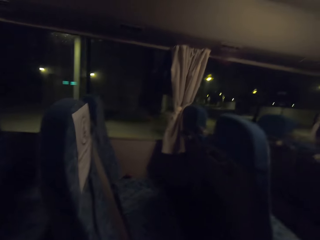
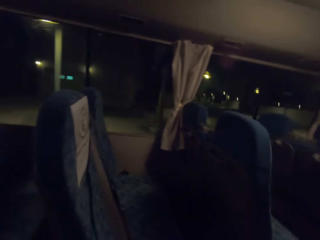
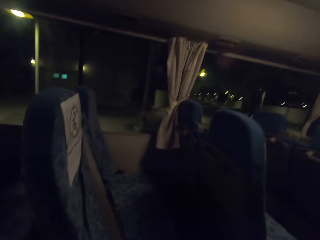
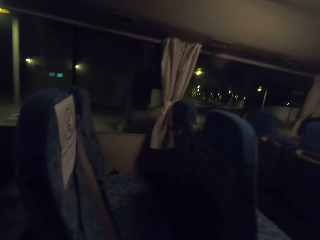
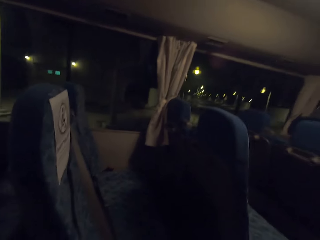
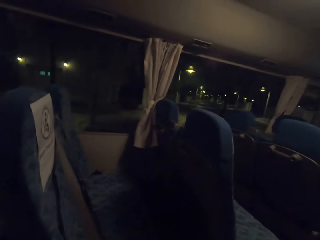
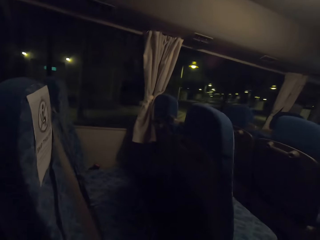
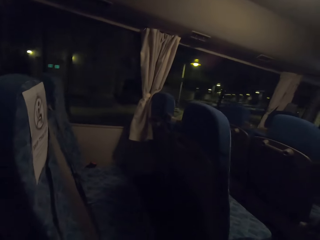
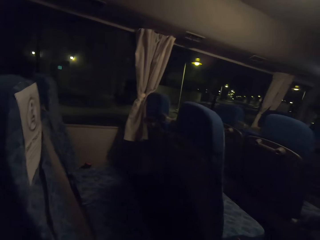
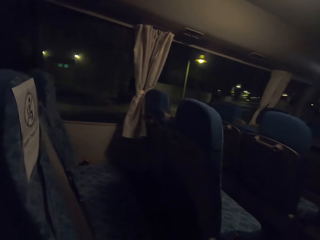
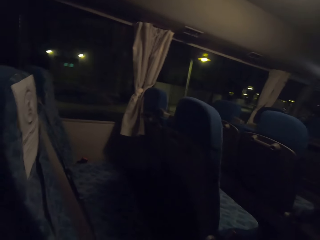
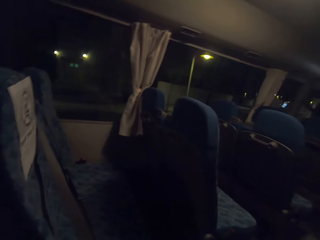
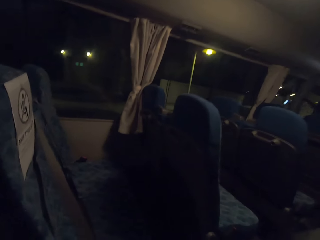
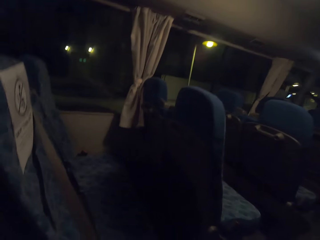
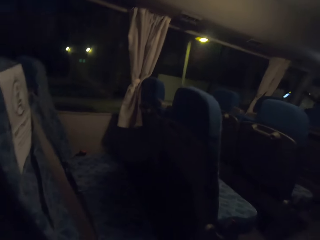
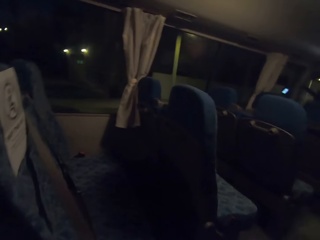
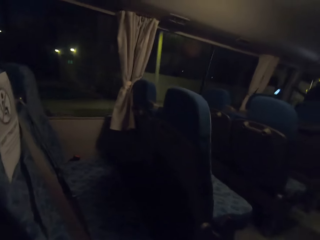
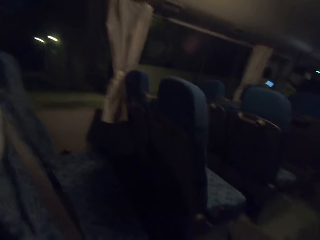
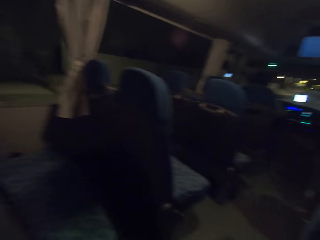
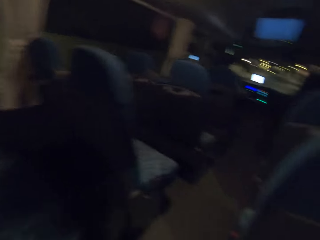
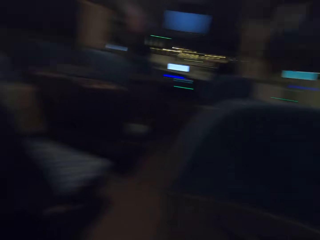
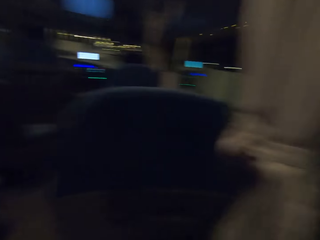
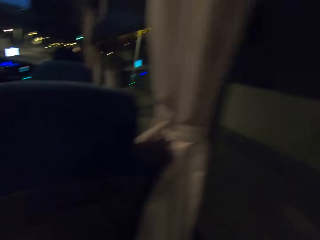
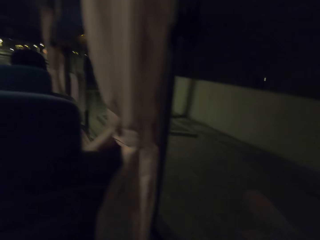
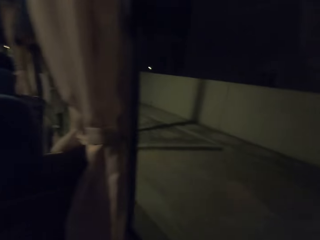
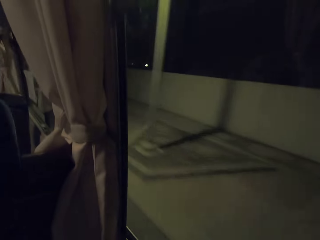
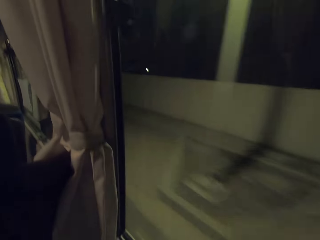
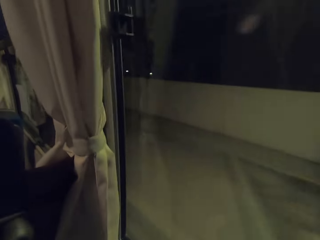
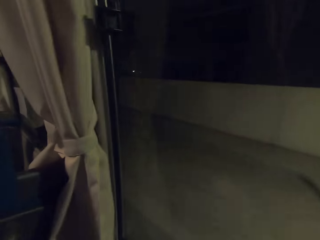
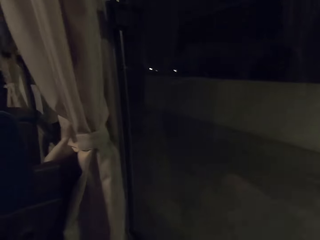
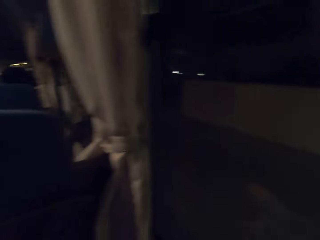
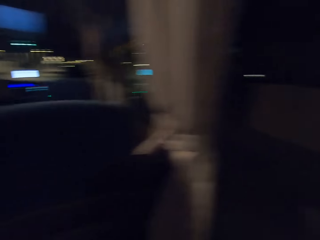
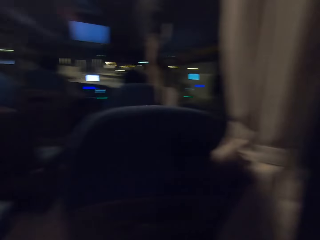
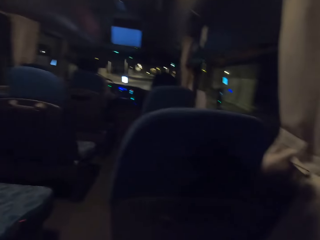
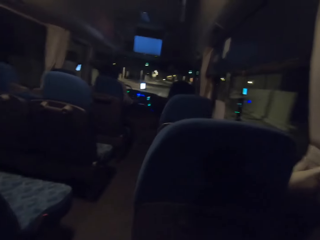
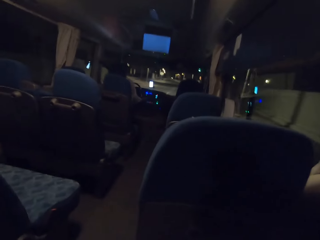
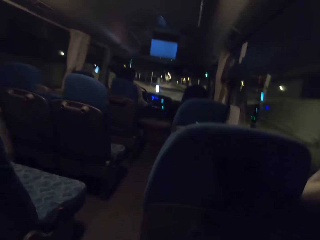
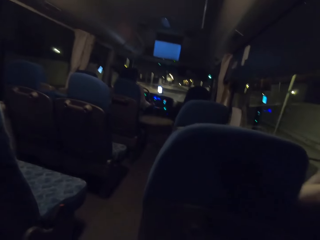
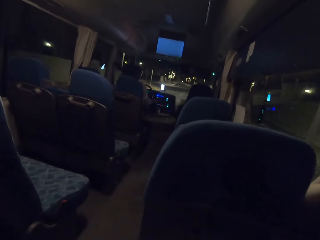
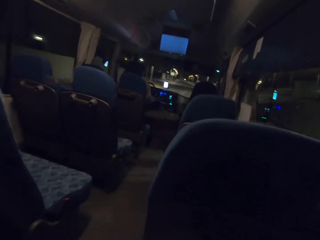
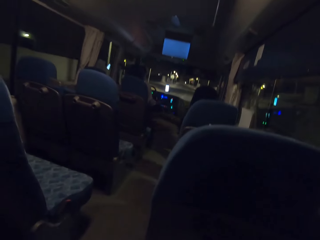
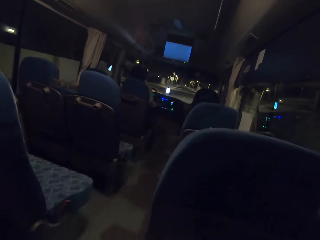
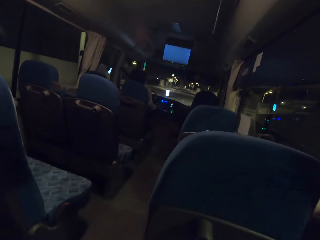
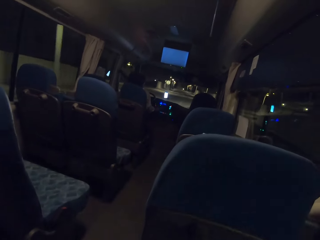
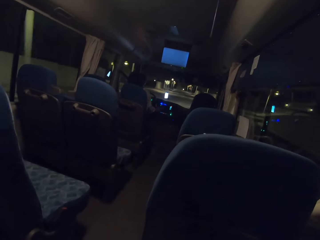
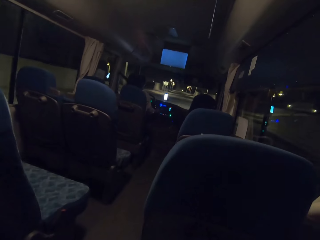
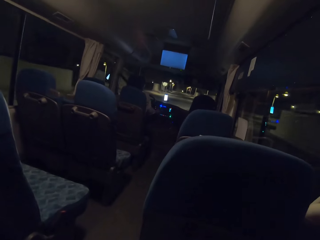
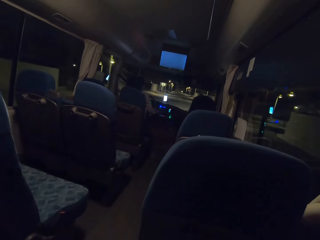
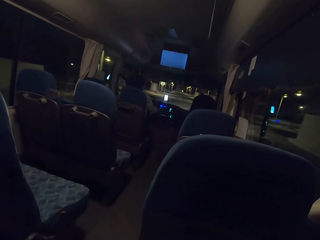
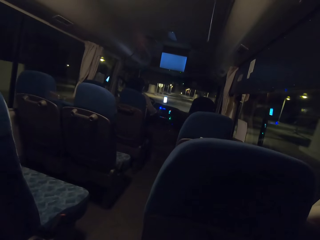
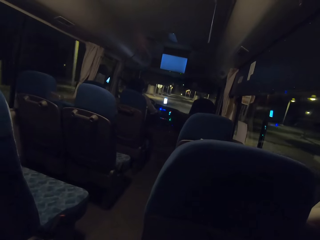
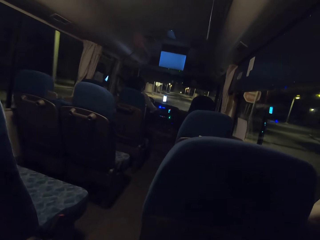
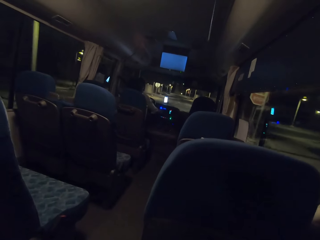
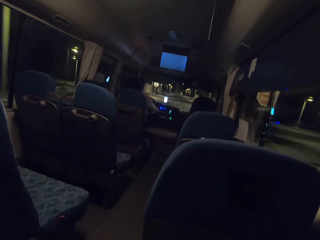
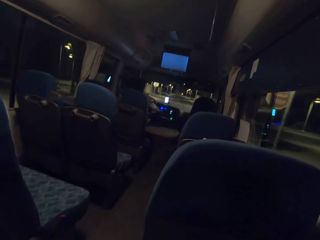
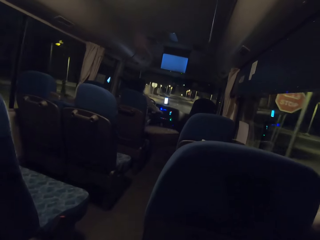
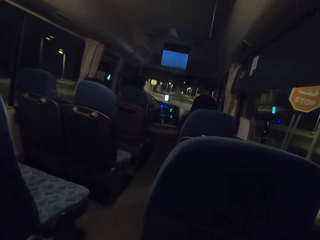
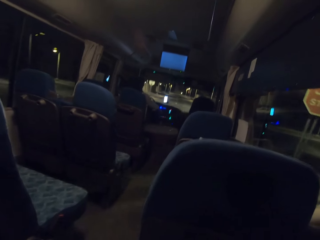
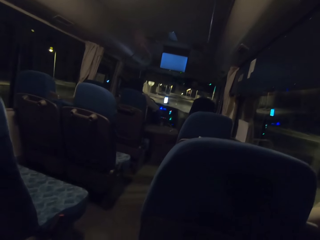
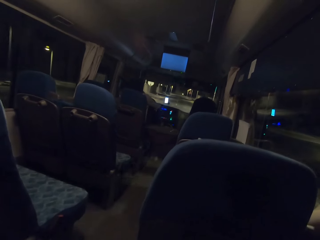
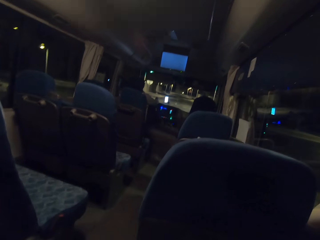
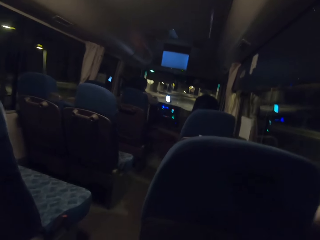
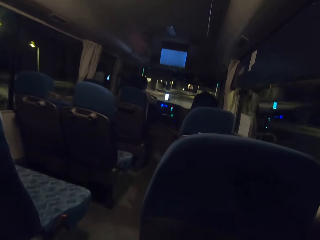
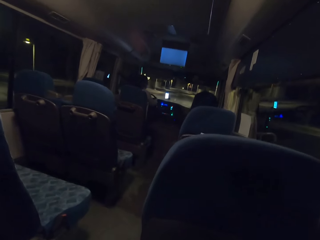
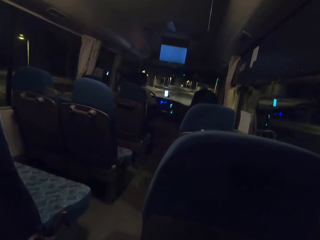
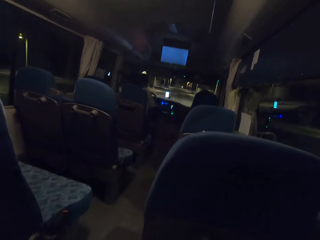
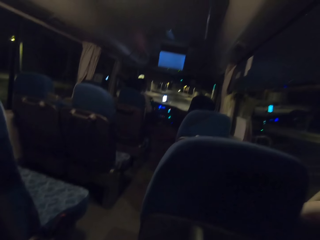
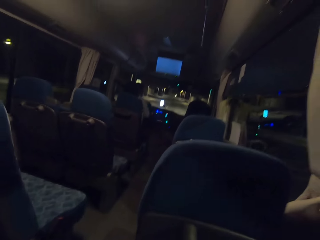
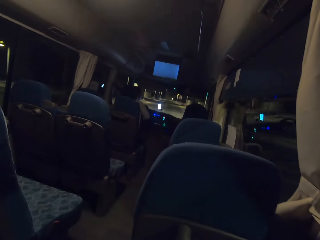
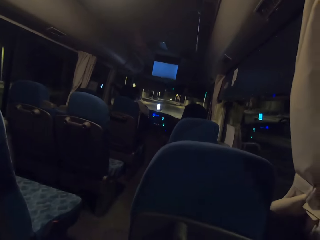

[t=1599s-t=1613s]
The camera wearer drives in the bus. A man drives the bus. The camera wearer looks outside the bus.

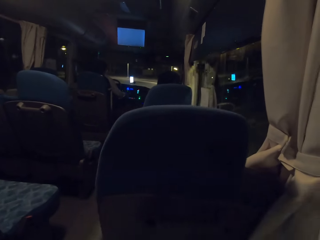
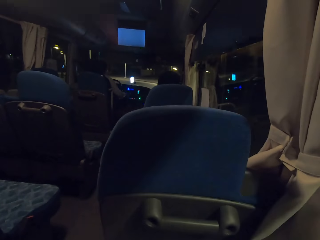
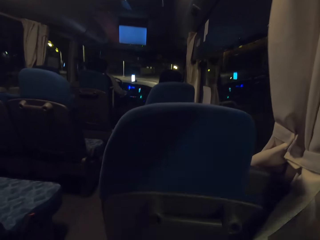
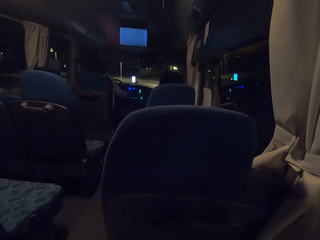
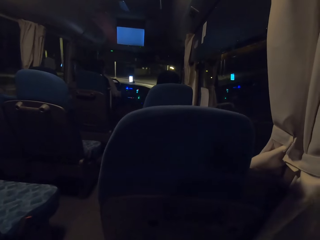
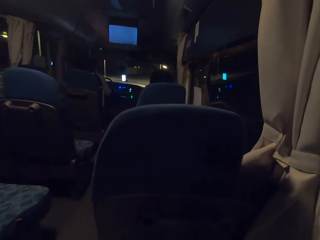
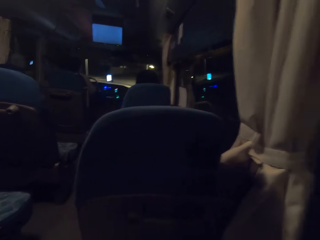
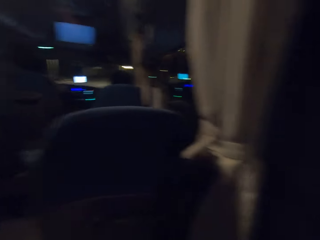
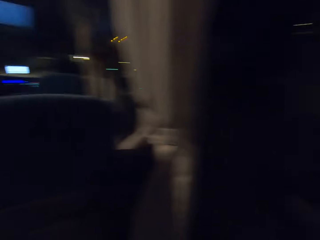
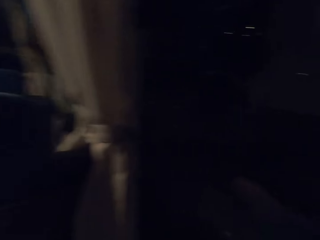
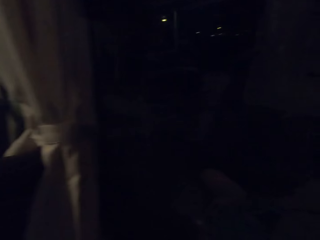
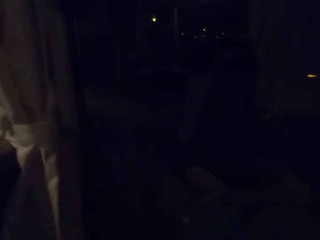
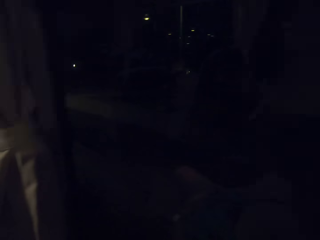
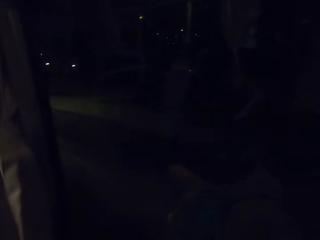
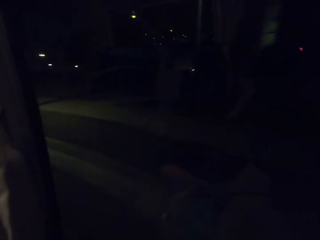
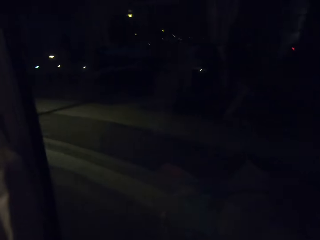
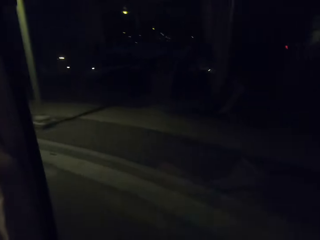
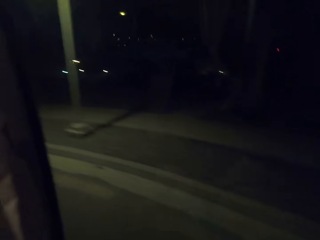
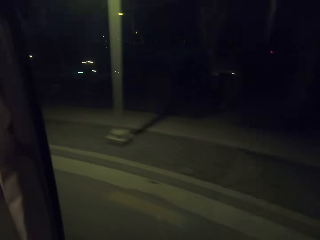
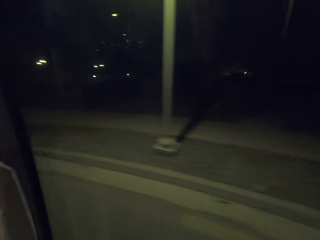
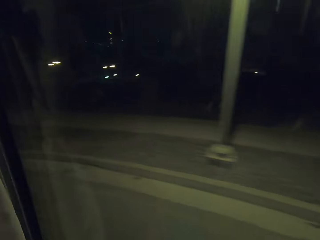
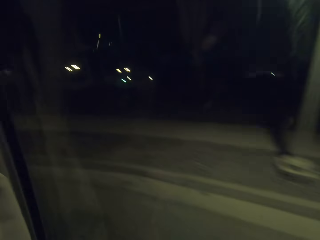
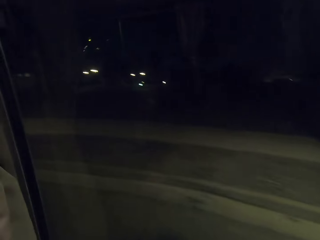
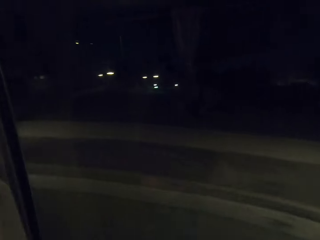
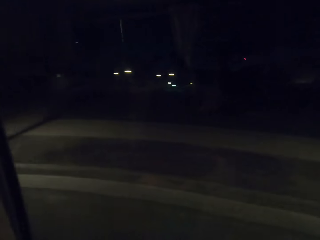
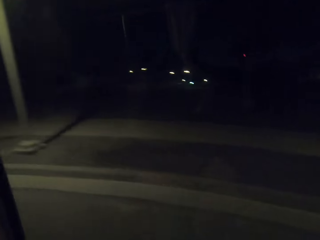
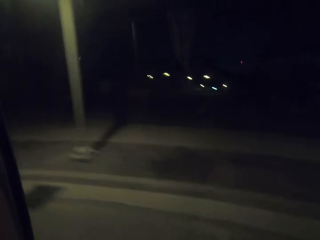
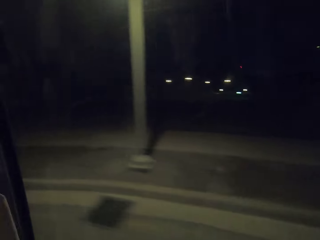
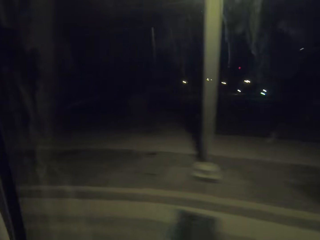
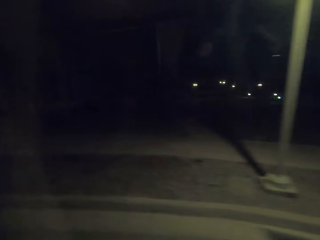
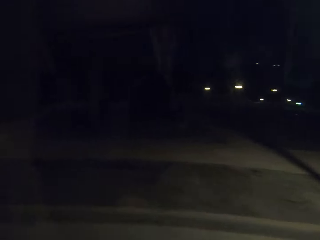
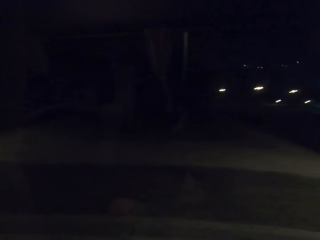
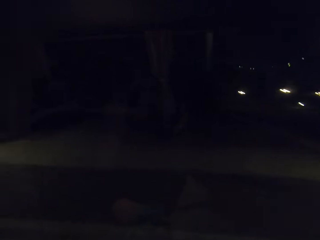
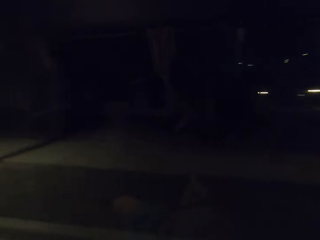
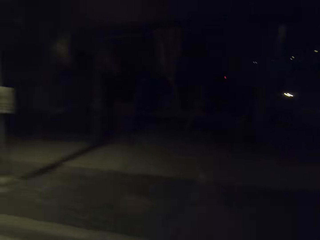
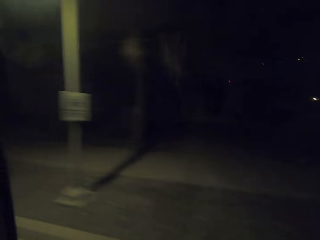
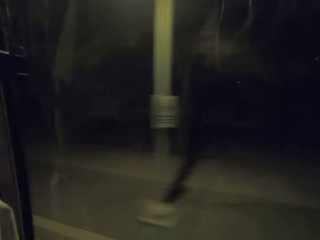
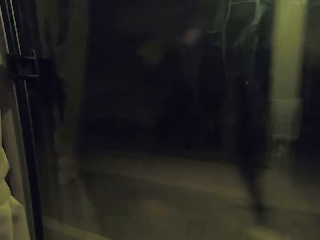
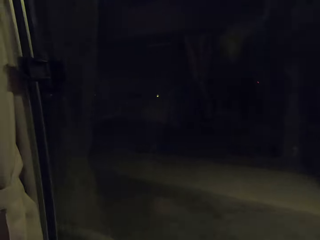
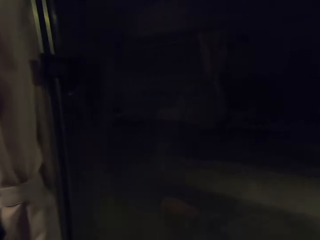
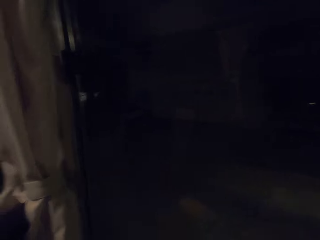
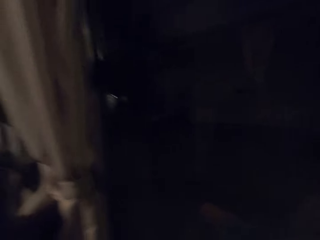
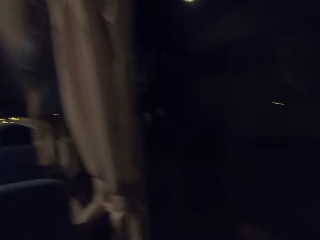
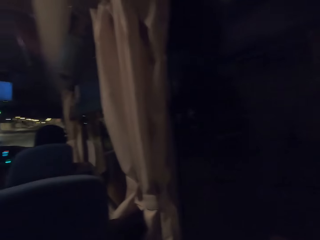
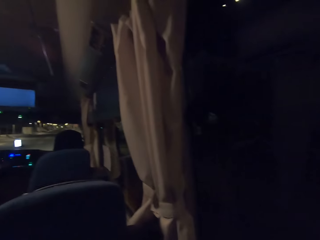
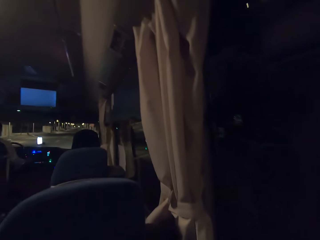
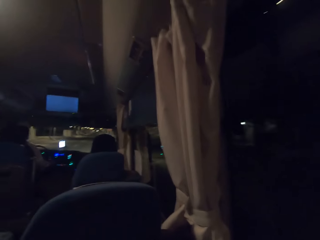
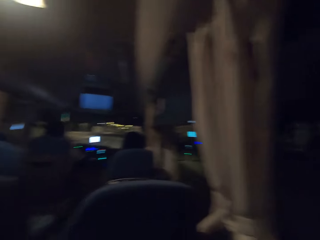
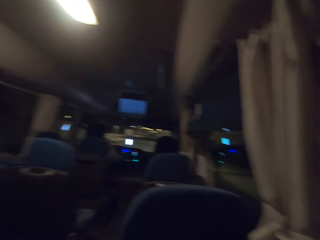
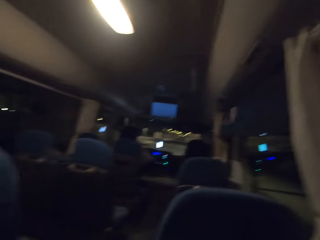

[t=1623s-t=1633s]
The camera wearer looks around.
